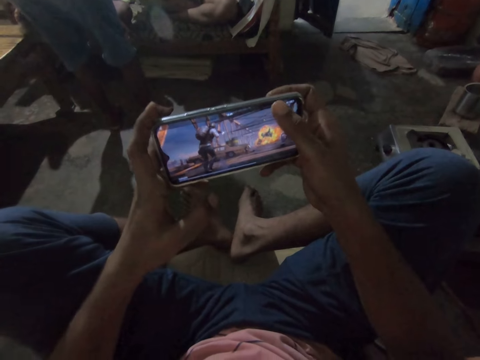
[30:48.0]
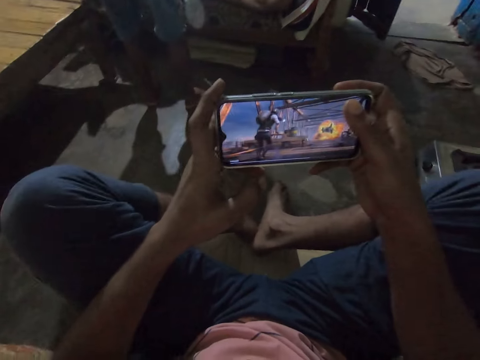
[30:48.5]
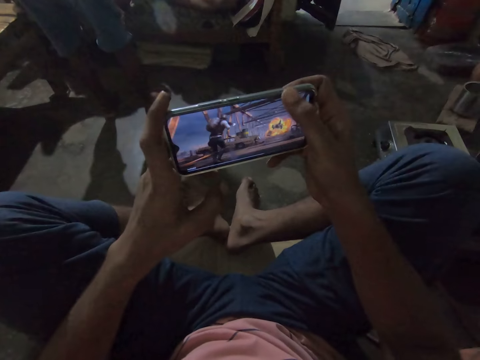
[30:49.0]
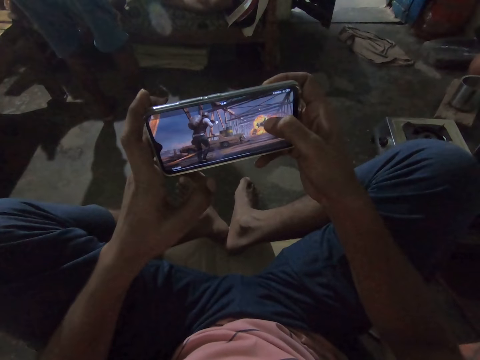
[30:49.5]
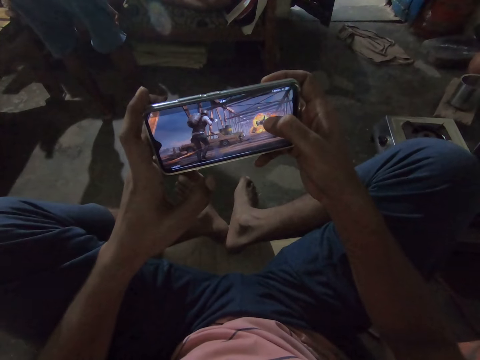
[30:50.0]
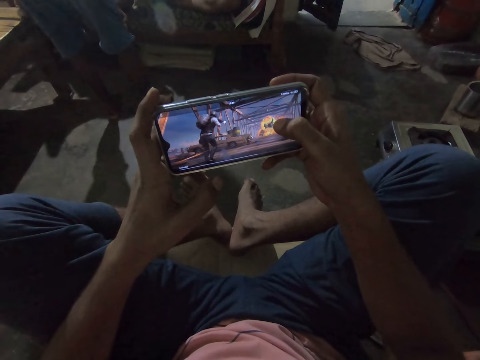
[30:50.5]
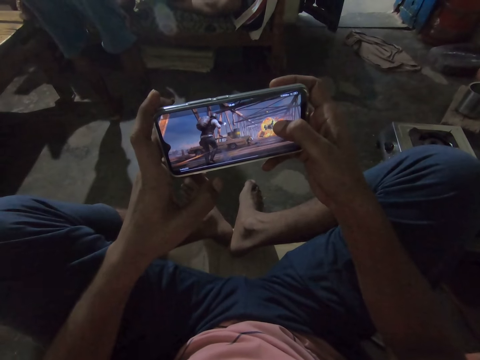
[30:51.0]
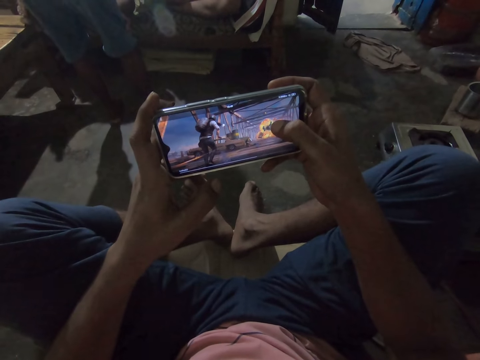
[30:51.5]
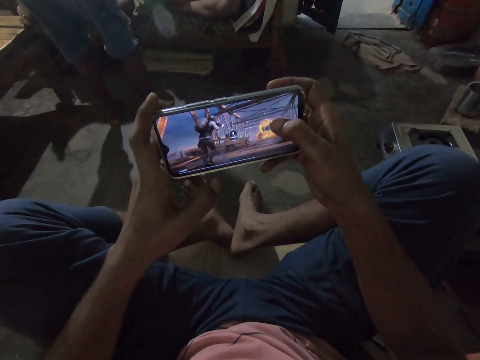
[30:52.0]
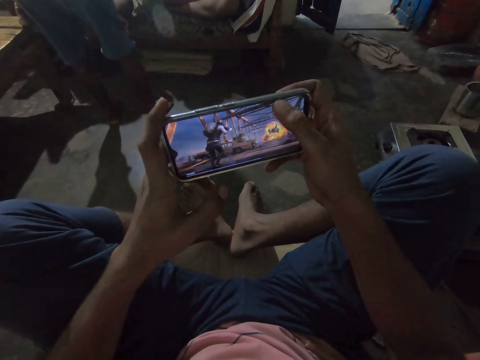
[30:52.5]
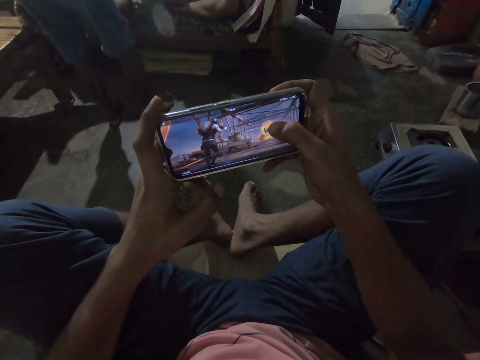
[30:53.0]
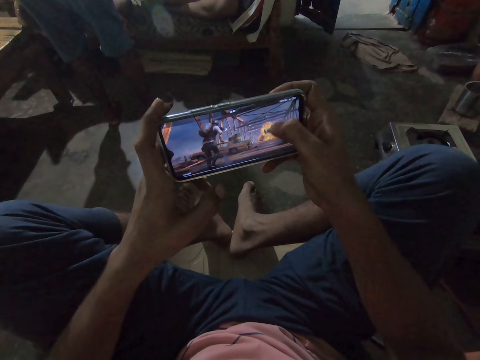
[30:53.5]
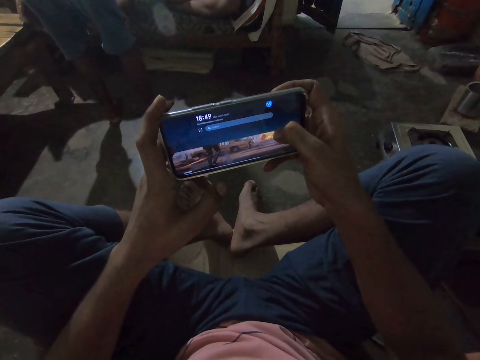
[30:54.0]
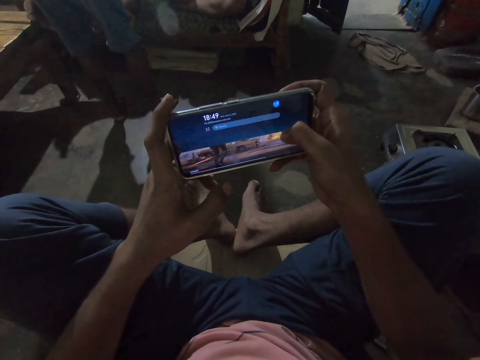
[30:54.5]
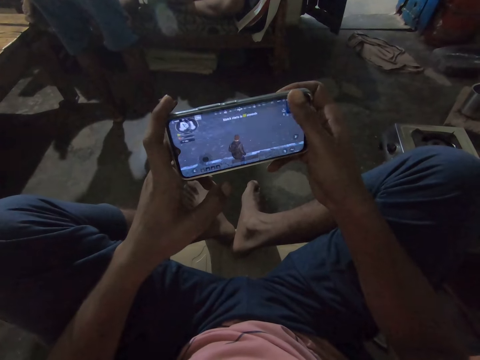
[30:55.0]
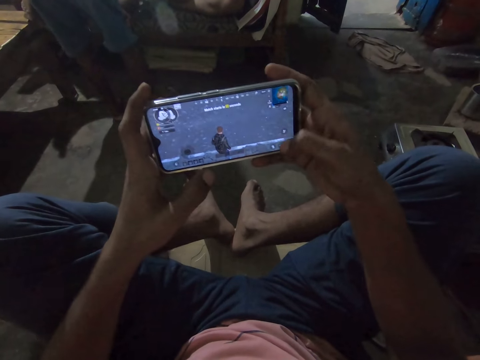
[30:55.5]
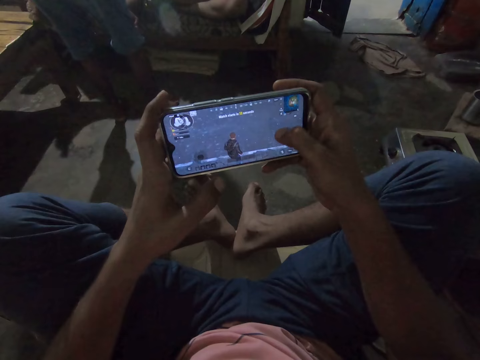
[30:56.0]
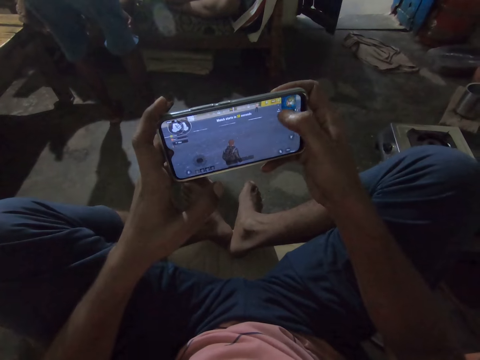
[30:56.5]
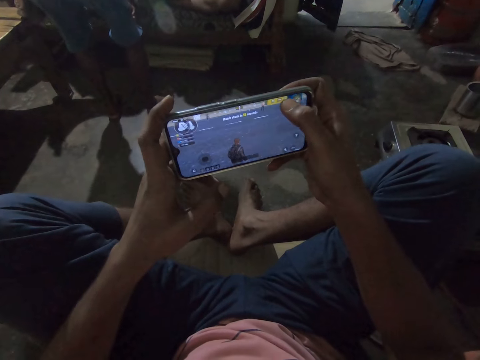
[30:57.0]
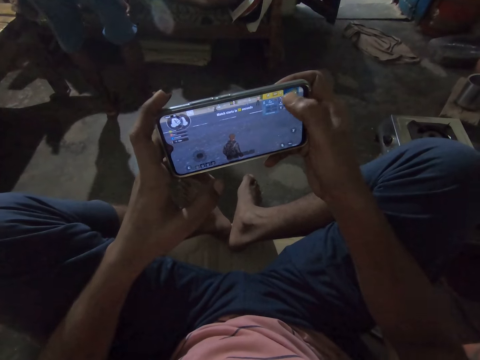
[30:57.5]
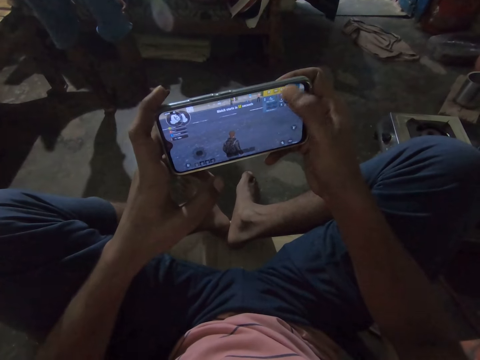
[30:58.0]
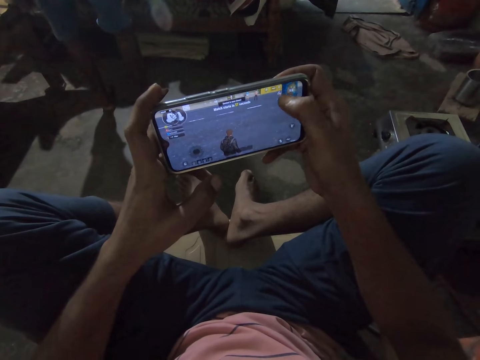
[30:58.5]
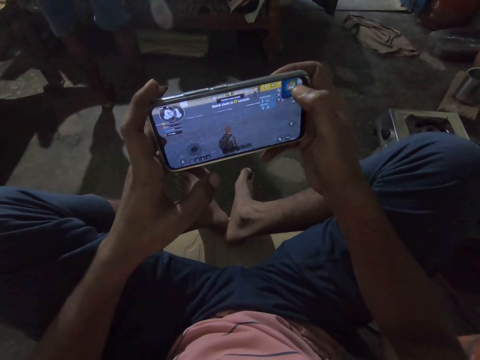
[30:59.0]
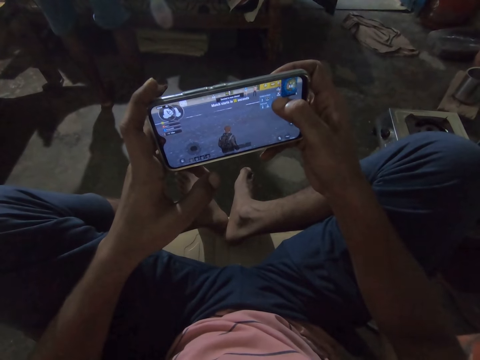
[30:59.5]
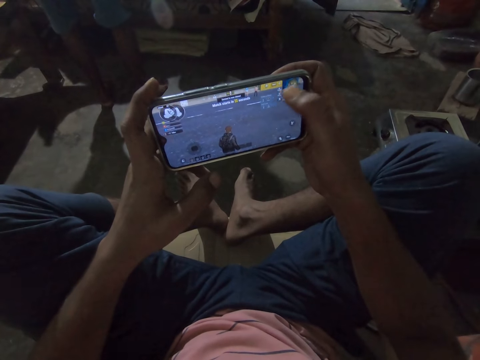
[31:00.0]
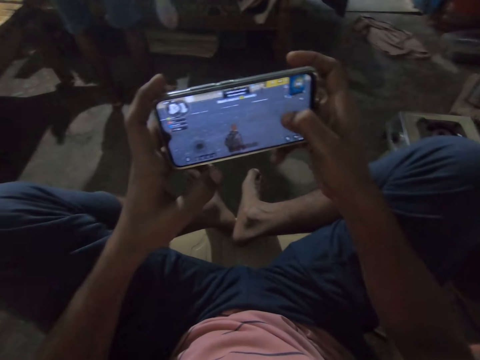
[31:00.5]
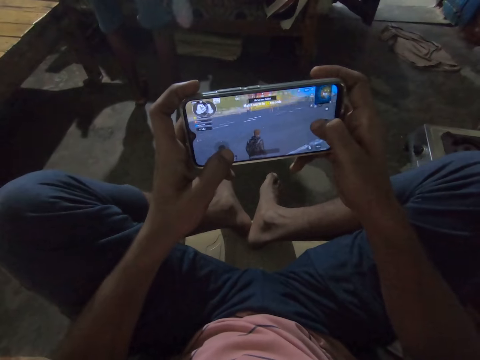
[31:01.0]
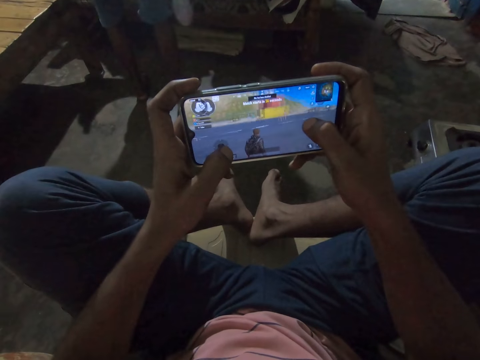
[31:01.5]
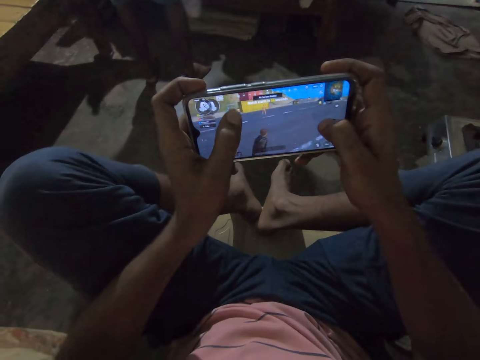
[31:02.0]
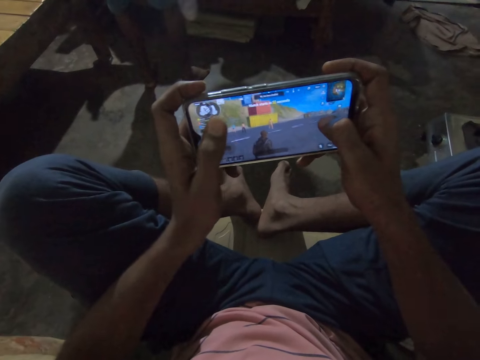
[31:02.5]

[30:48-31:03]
The camera wearer operates the phone with both hands. They play a game with the phone.

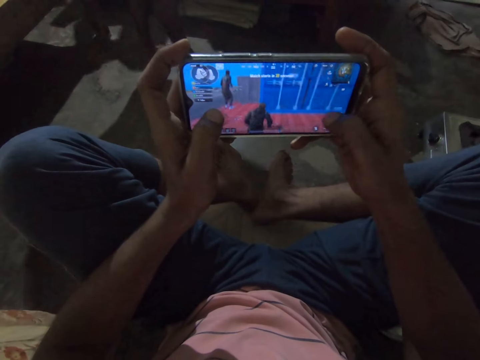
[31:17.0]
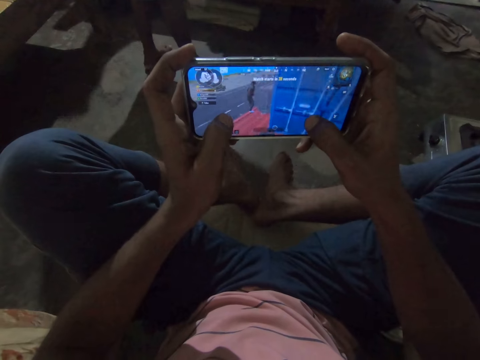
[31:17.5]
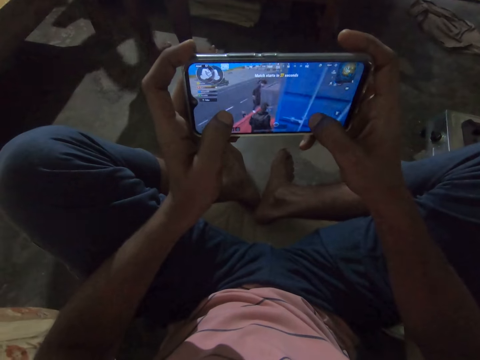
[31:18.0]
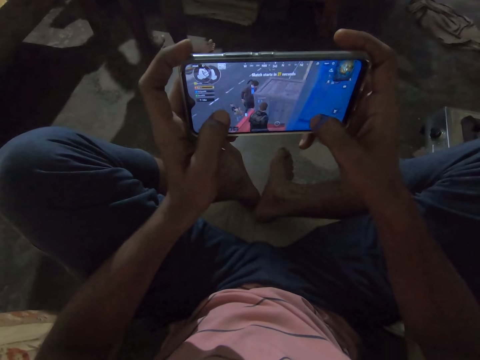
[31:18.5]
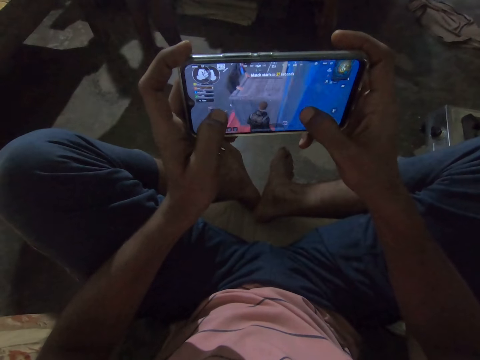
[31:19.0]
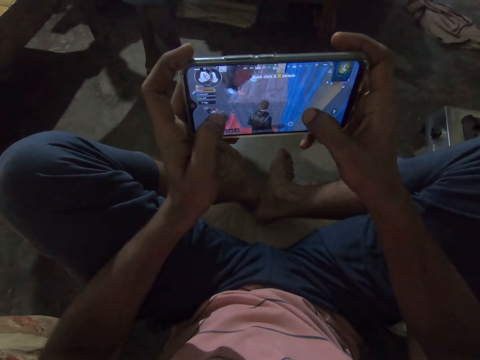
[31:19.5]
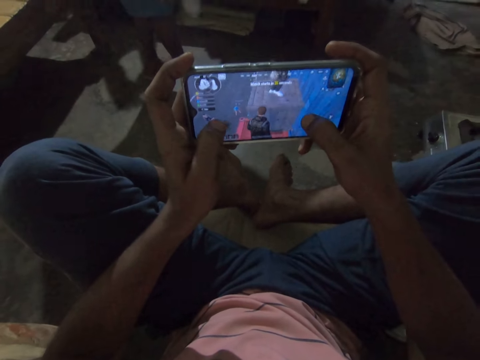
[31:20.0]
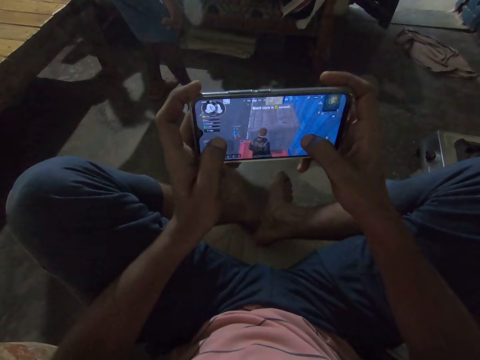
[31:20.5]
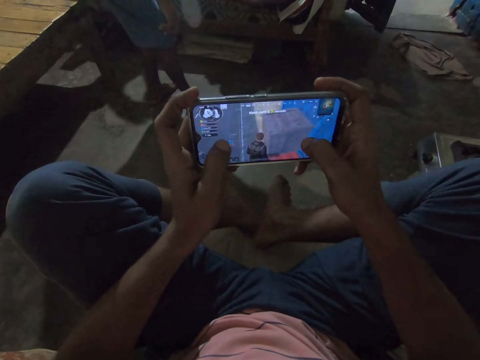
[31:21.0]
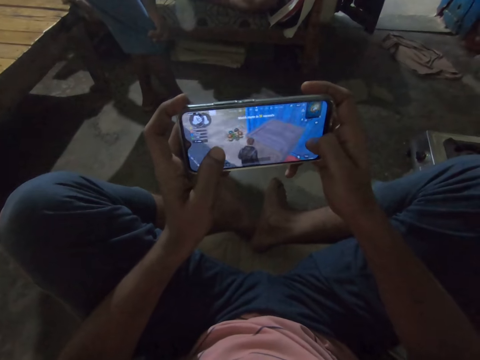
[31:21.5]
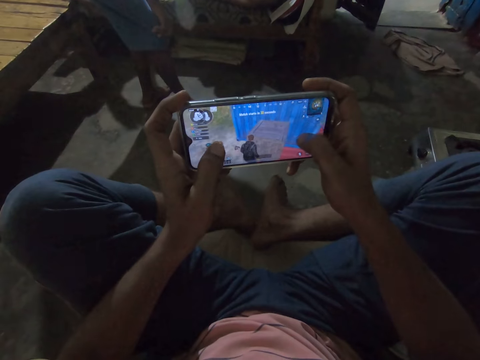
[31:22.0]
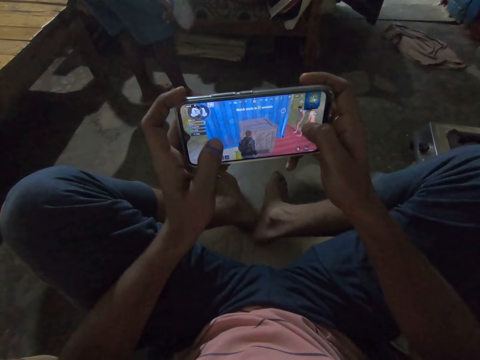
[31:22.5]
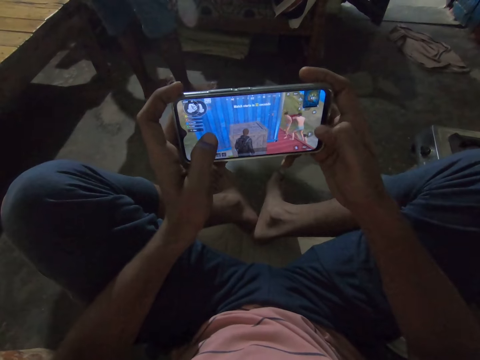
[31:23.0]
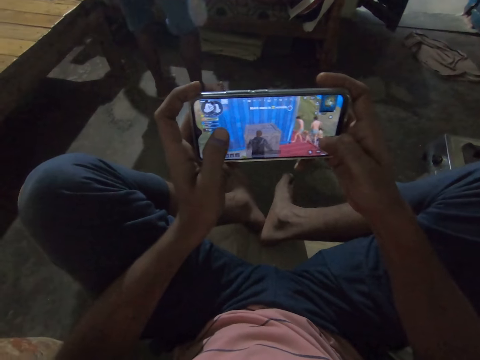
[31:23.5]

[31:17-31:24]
A male moves around the house. The camera wearer operates the phone with both hands.

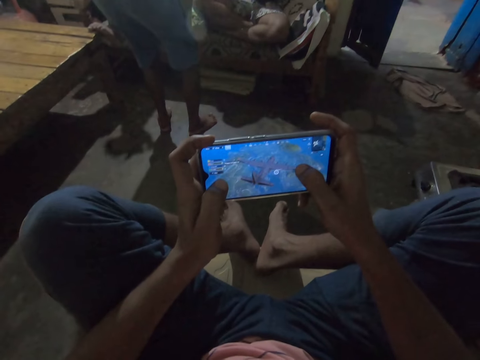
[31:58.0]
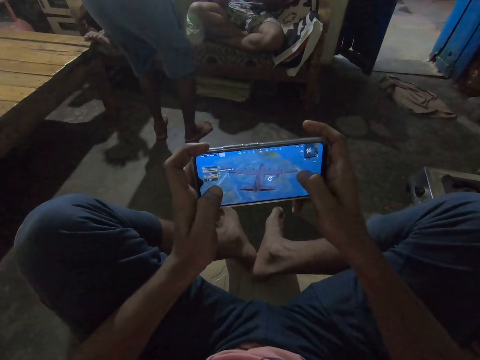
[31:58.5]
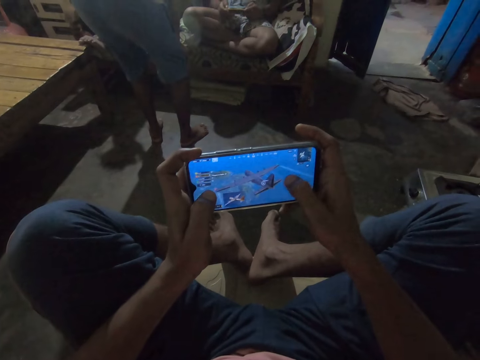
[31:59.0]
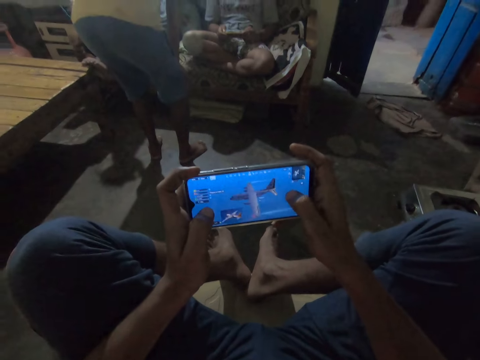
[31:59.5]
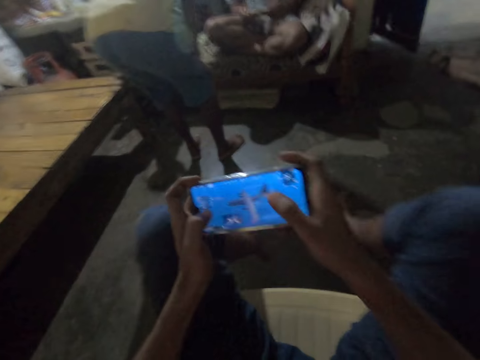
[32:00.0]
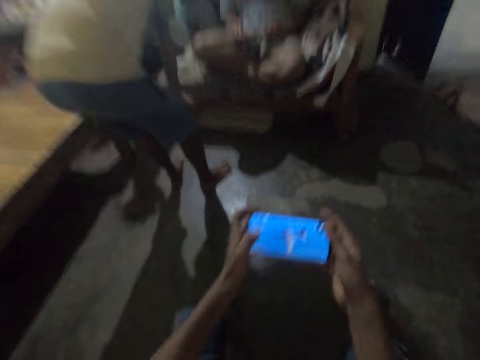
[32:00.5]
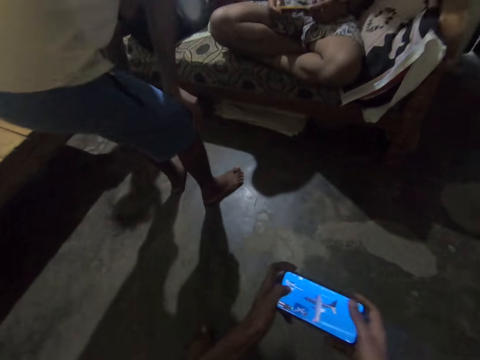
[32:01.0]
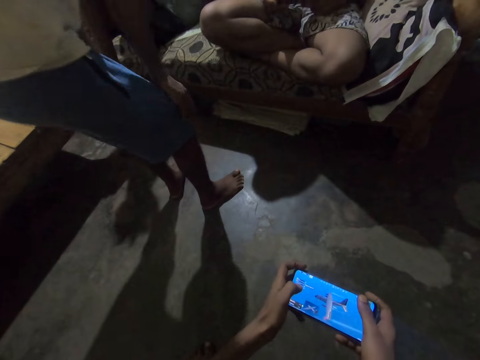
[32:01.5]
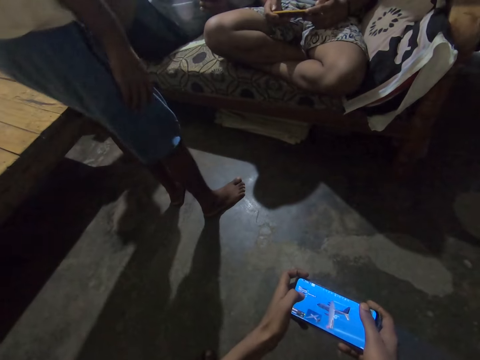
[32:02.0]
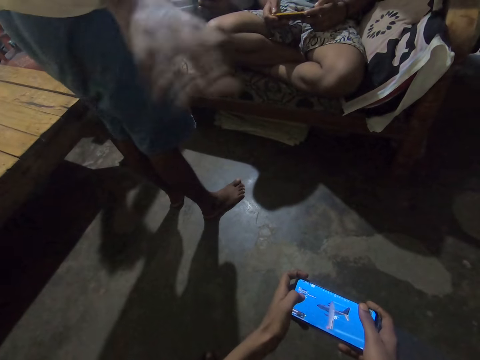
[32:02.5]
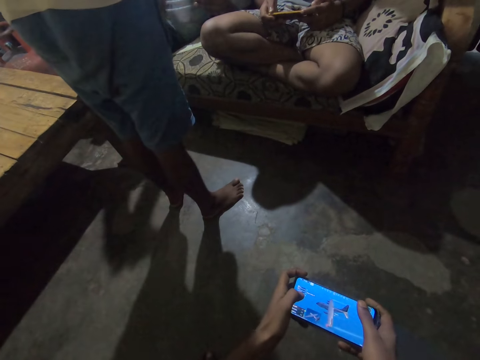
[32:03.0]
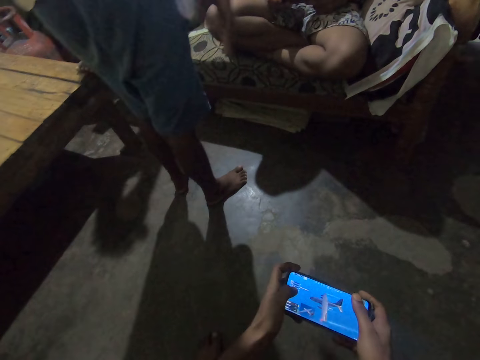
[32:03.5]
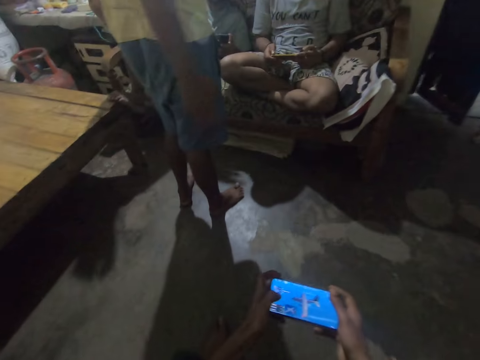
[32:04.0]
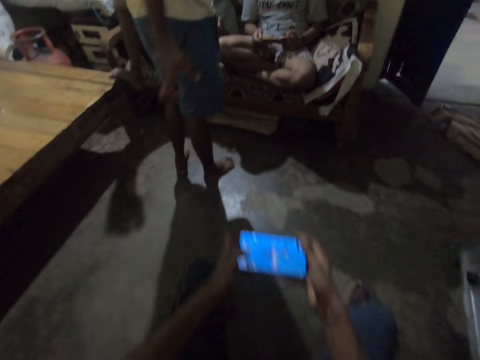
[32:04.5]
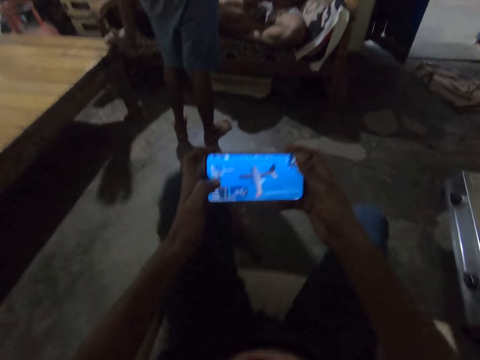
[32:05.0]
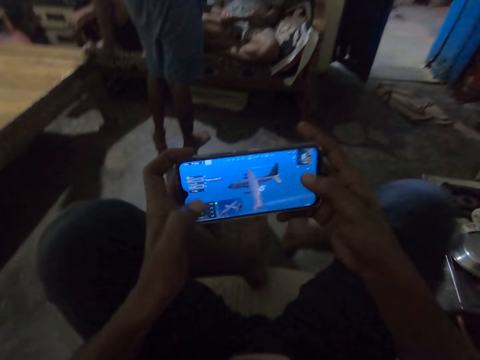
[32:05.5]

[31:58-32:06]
A male operates the phone. The camera wearer converses with another male. He moves his body. The other male does a hand movement. The camera wearer raises the phone with his hands.
